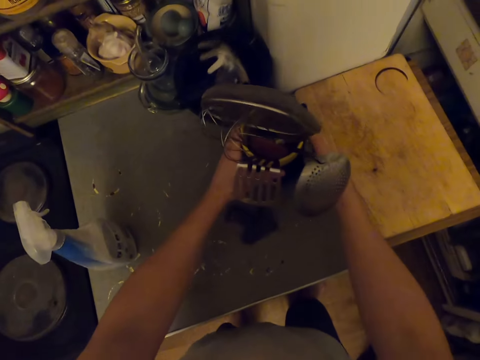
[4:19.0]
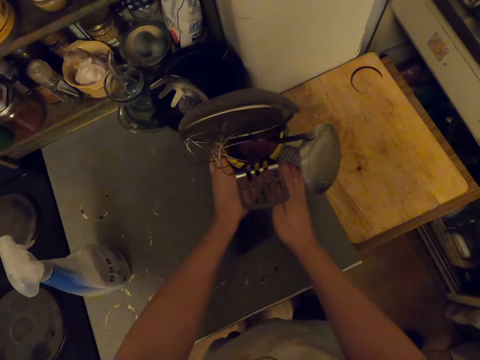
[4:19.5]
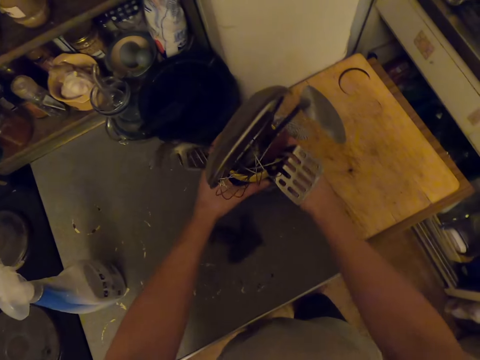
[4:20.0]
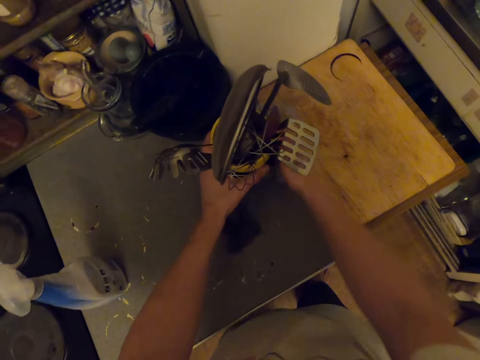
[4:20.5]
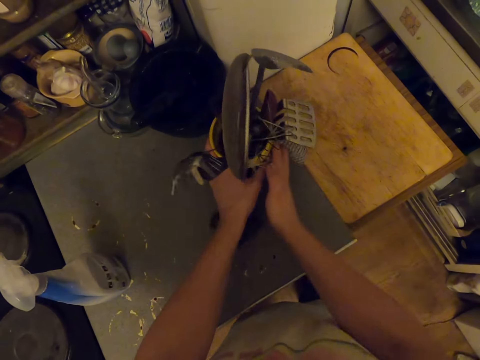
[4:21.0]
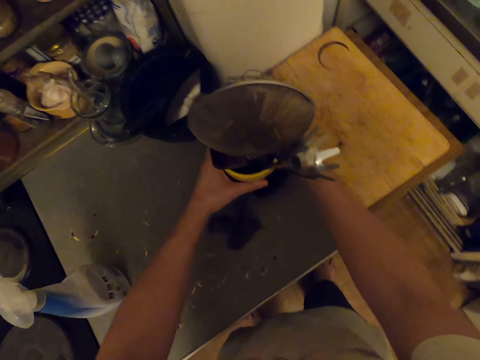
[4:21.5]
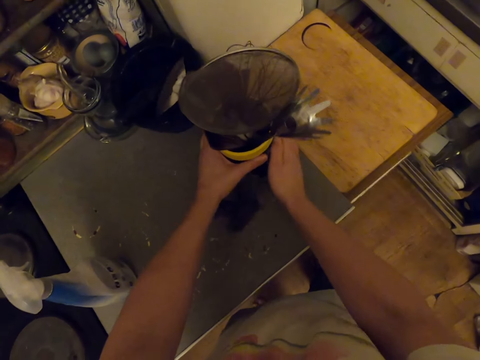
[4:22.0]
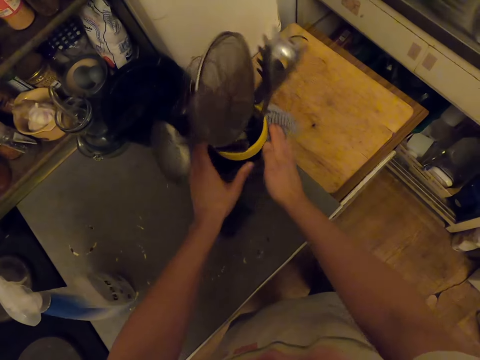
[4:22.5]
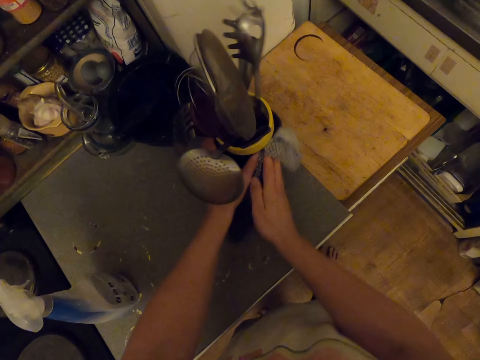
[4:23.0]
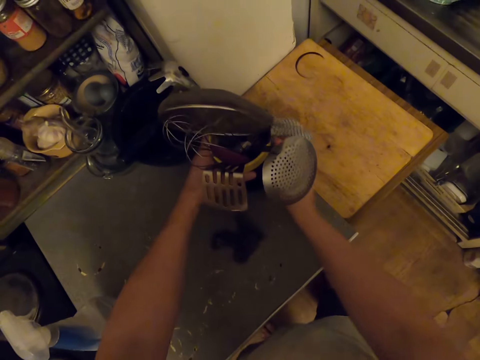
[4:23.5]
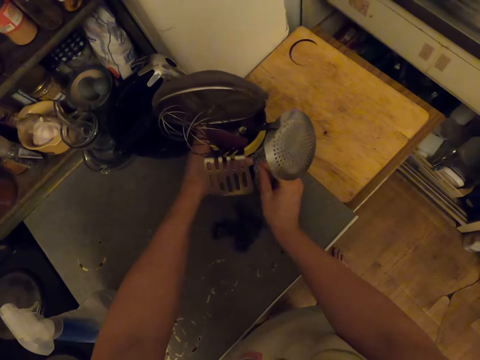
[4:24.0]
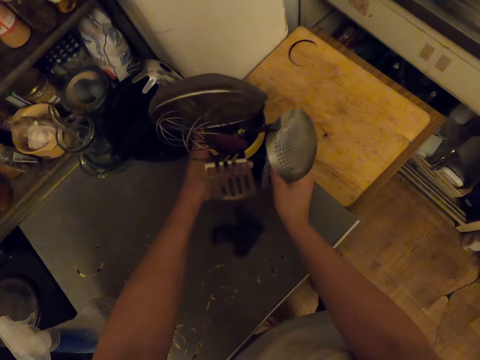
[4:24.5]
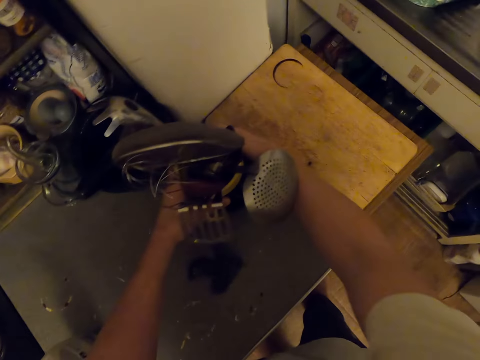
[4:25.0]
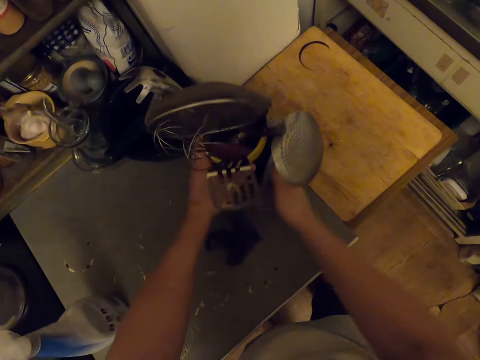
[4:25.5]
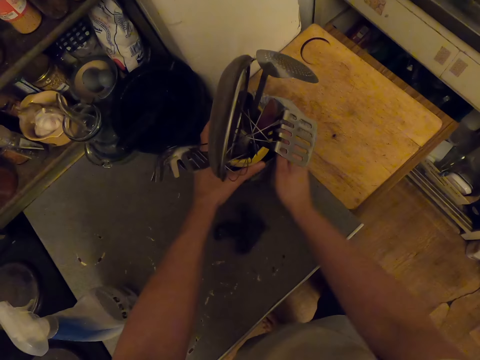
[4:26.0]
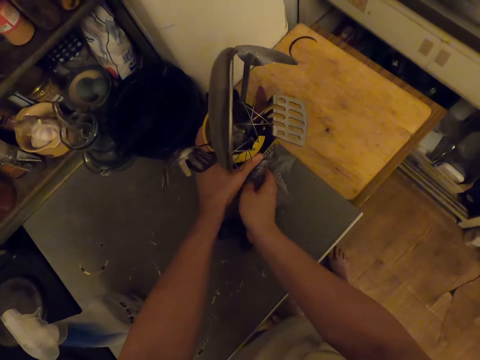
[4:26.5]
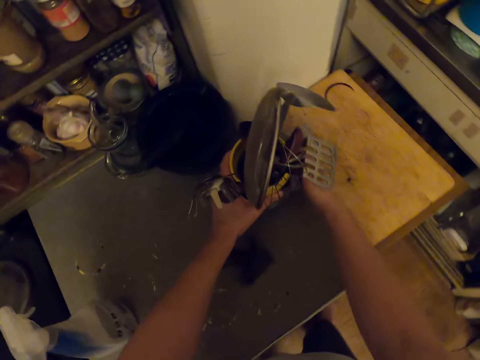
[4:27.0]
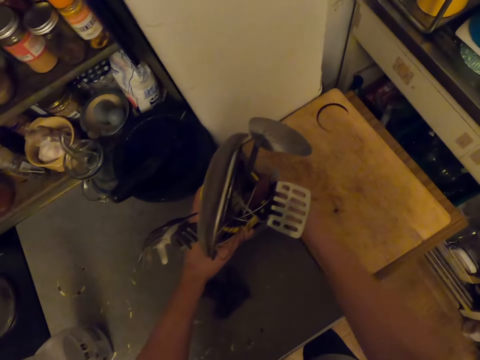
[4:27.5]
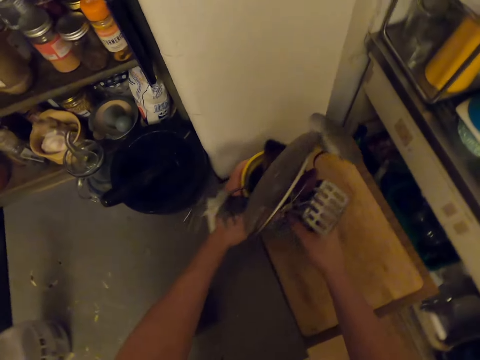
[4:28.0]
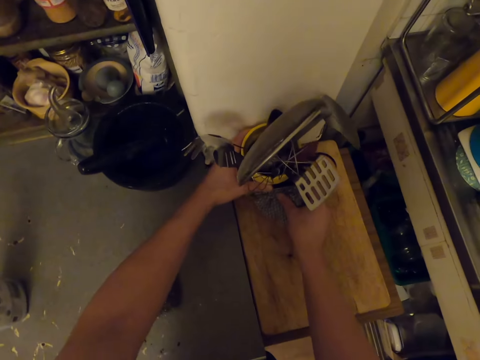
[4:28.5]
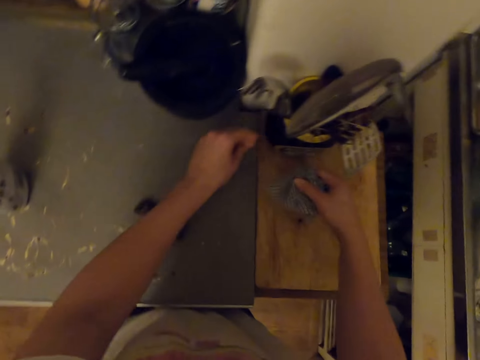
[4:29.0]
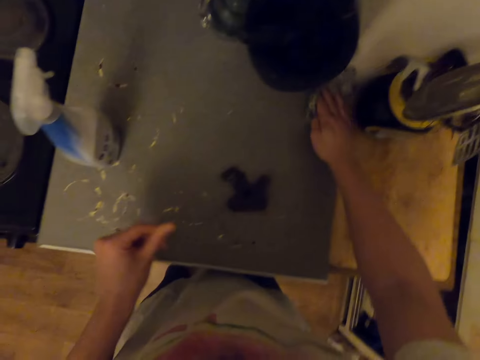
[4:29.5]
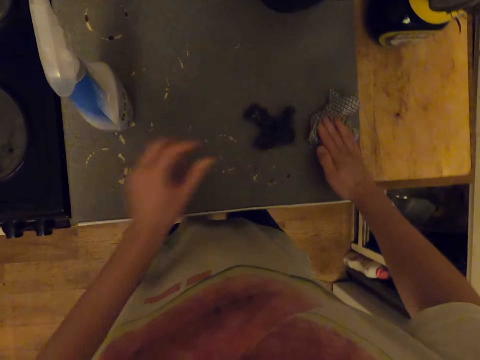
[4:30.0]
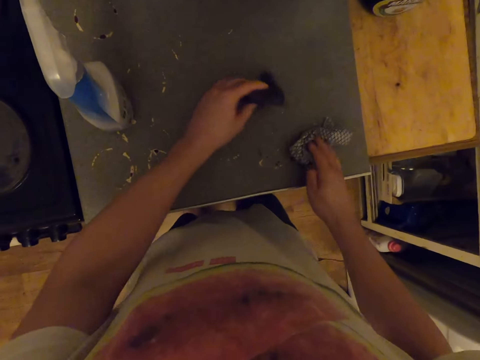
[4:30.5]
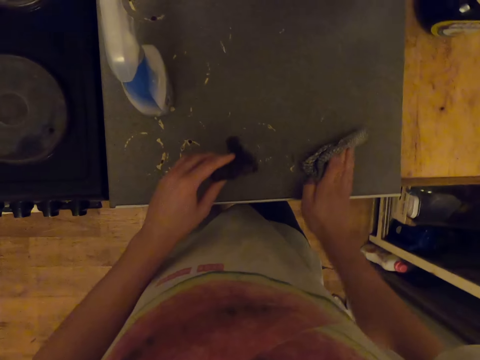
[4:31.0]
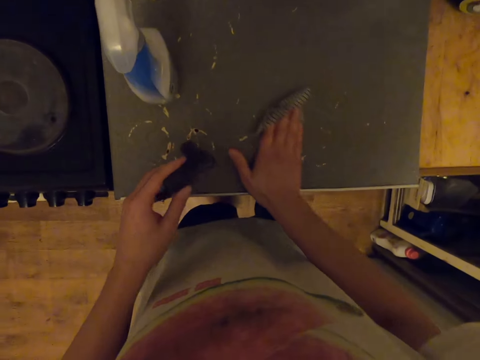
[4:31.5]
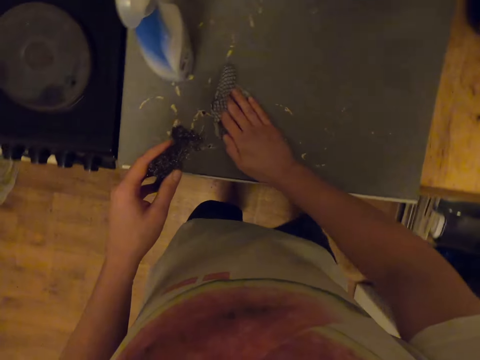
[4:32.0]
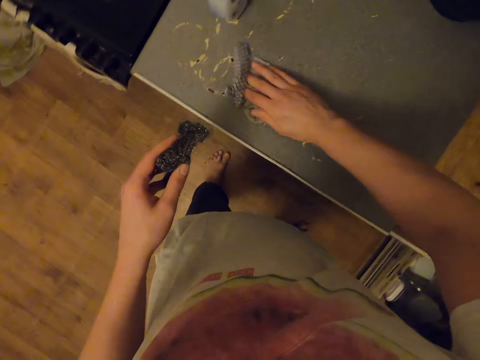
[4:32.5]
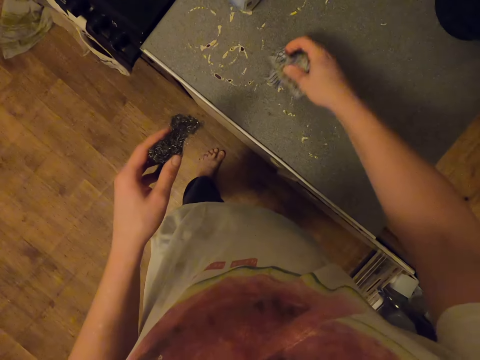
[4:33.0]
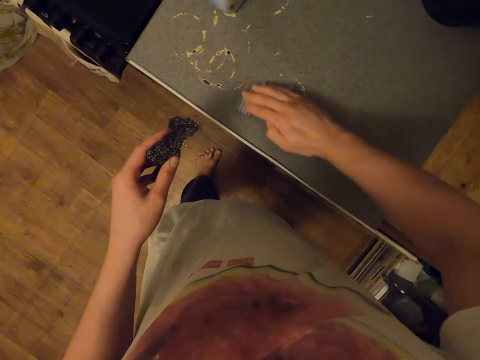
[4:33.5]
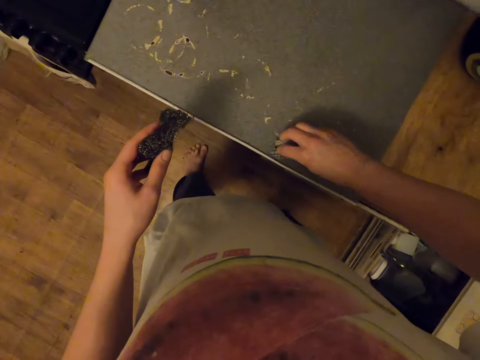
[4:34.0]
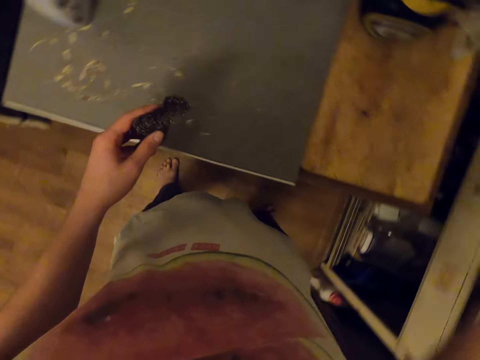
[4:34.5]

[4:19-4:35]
The camera wearer wipes the cutlery holder. They clean the cutlery holder with a towel. They pick up a container and drop the container. They put the cutlery holder on top of the chopping board. They clean the table with the towel. They pick up the steel wool on the table. They clean the table with the towel. They pick up some dust with the towel on the table.

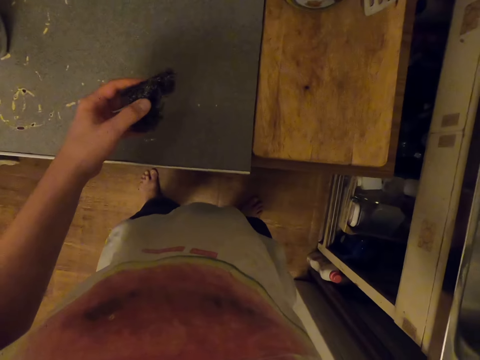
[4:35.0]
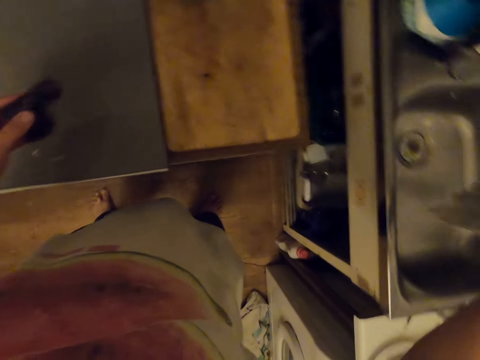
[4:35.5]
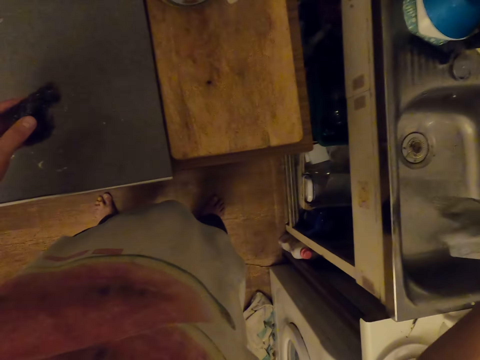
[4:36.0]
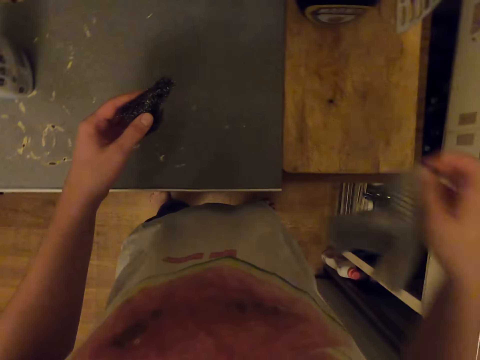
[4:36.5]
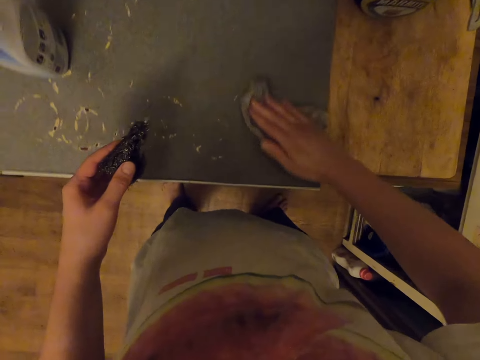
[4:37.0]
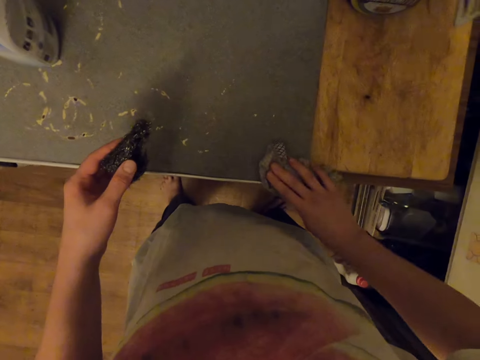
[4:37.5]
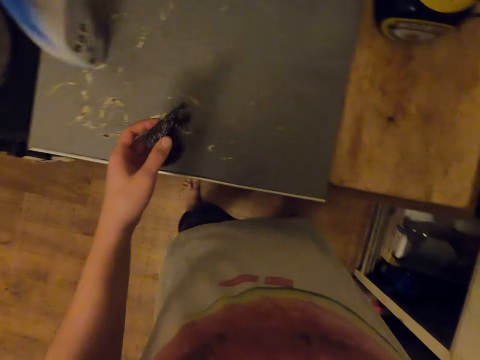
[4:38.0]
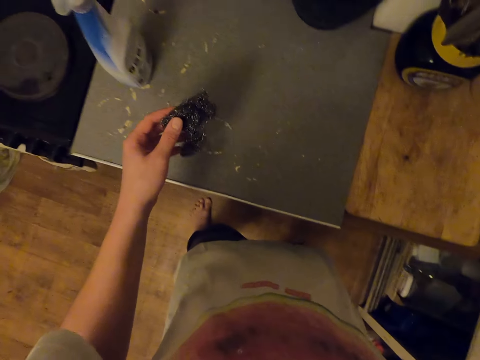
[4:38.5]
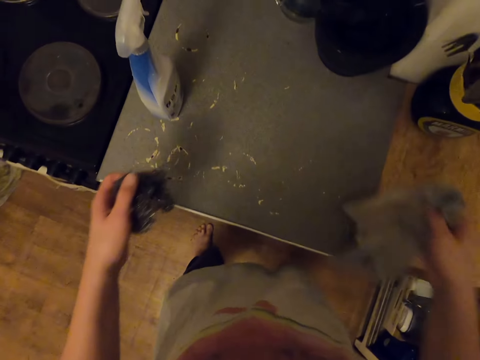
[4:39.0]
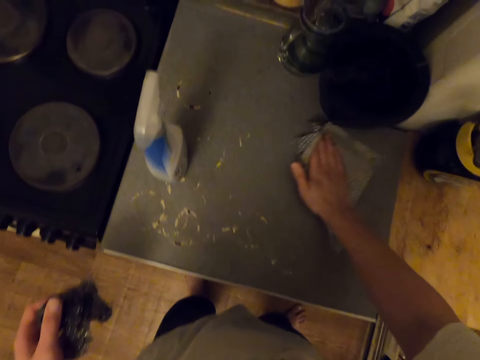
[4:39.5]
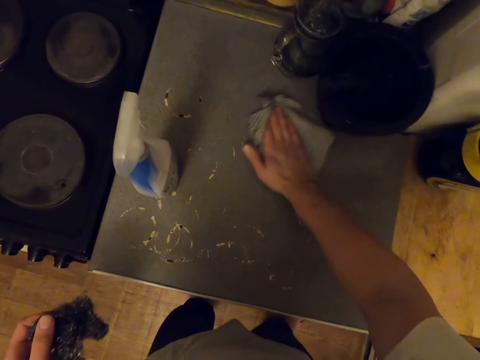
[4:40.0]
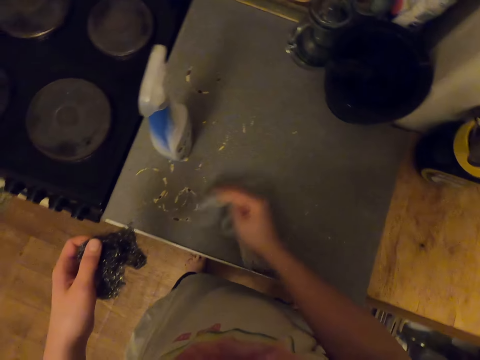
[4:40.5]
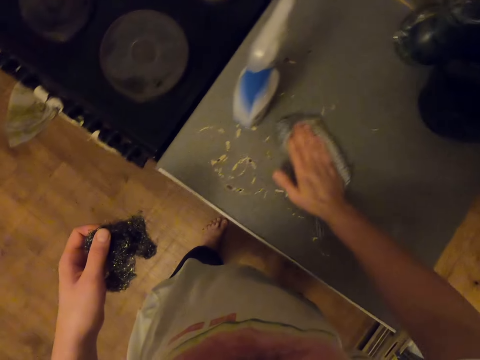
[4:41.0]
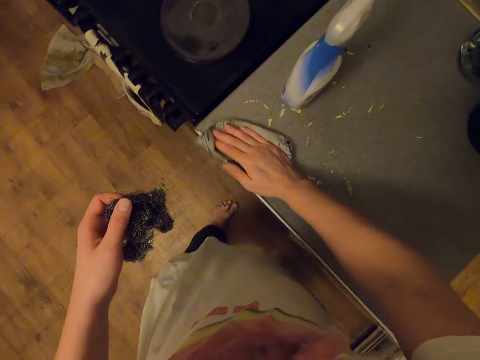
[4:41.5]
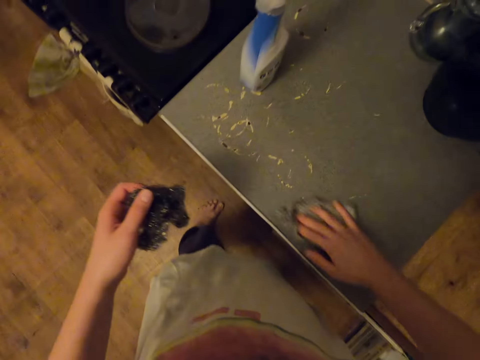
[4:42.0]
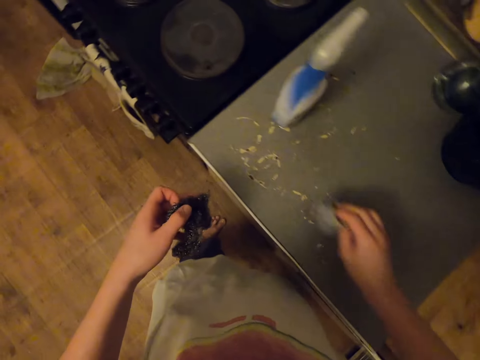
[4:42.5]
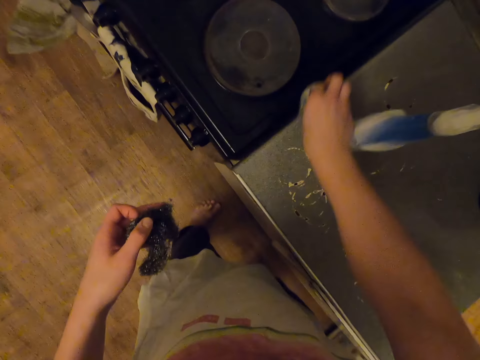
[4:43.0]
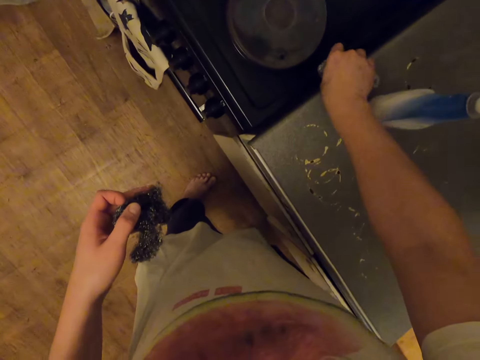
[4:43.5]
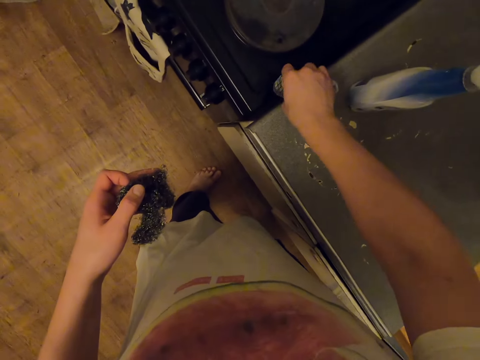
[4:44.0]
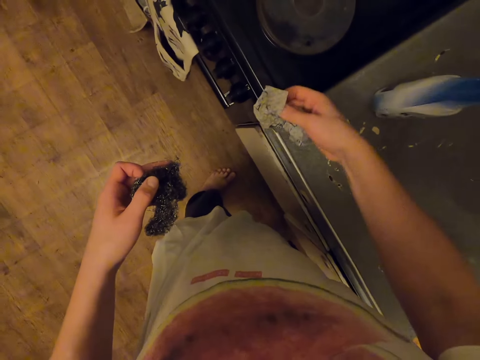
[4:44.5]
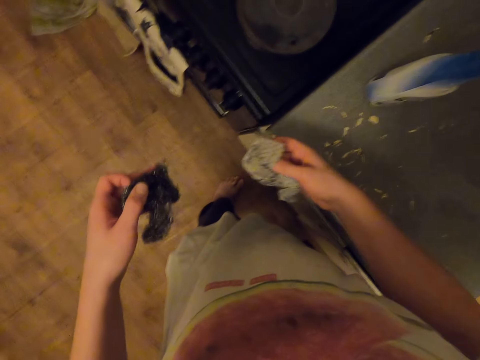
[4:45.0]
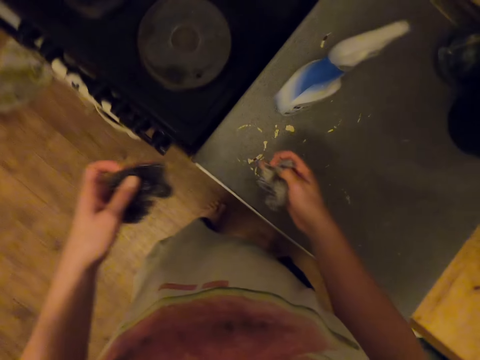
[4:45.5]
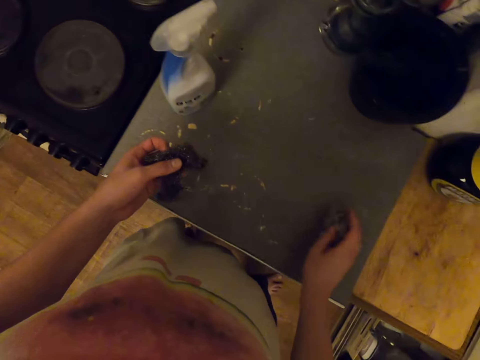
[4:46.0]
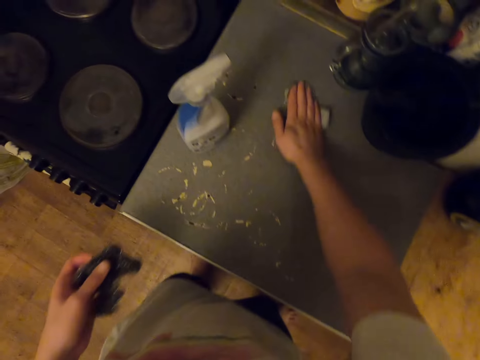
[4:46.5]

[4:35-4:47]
The camera wearer turns. They throw the dust in the sink. They shake the cloth. They clean the table with a towel. They throw the dust in the sink. They look around. They clean the table with the towel.
